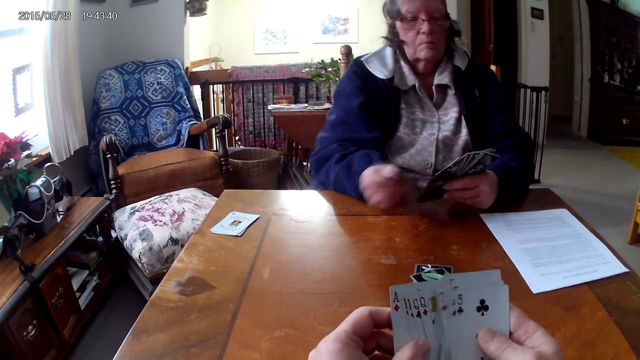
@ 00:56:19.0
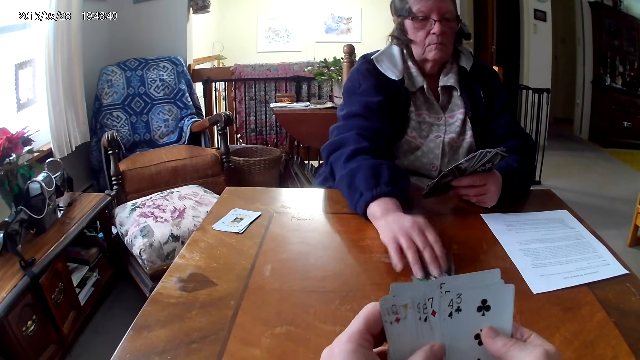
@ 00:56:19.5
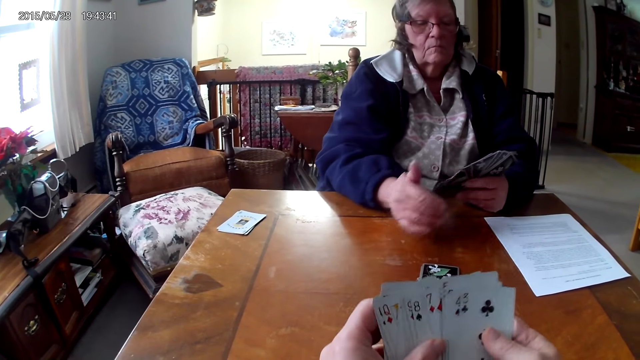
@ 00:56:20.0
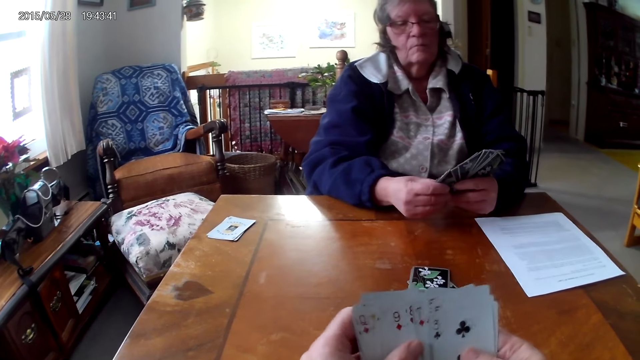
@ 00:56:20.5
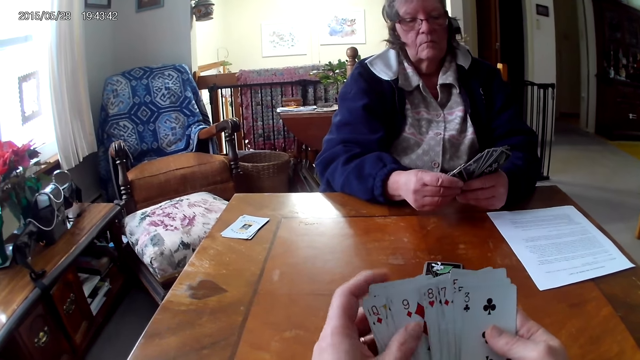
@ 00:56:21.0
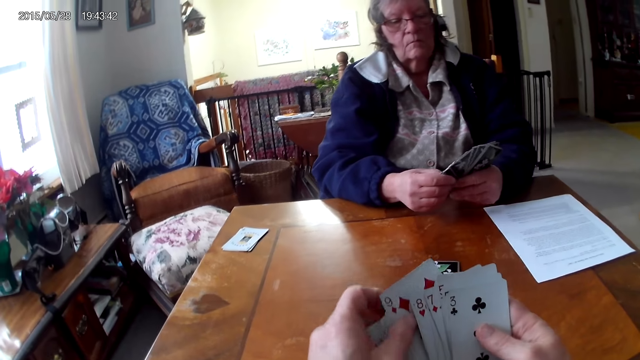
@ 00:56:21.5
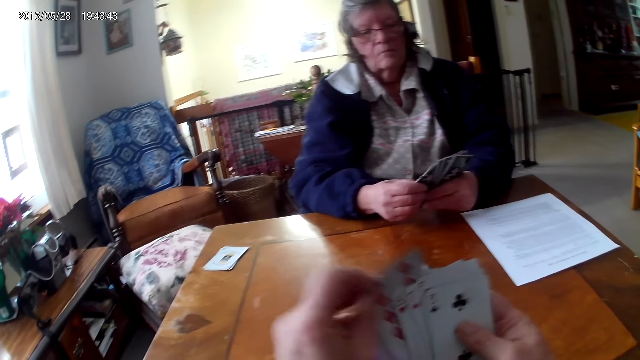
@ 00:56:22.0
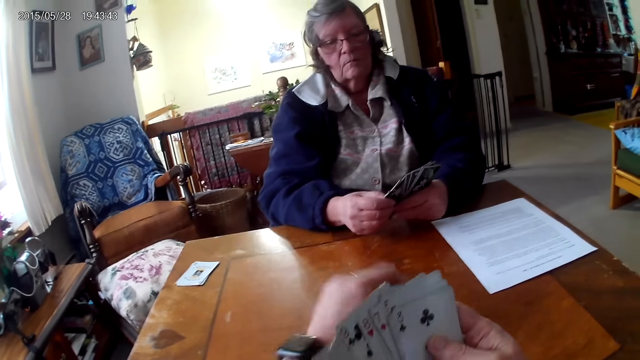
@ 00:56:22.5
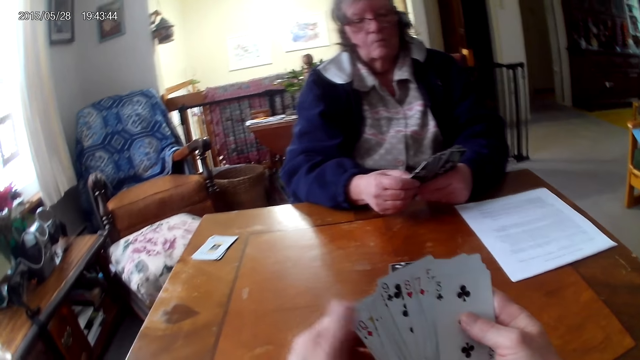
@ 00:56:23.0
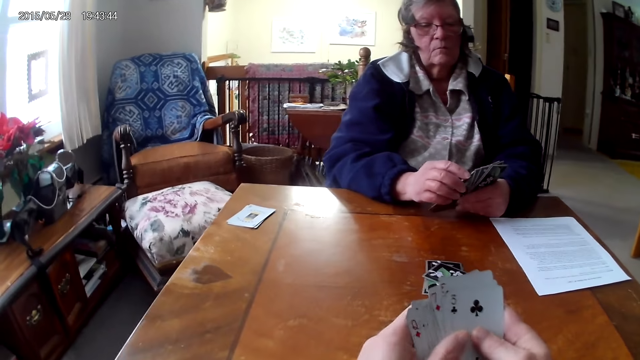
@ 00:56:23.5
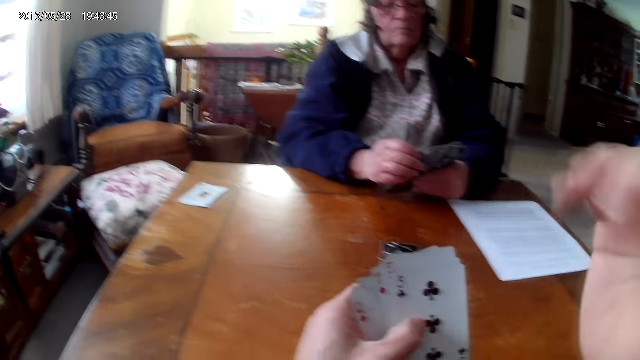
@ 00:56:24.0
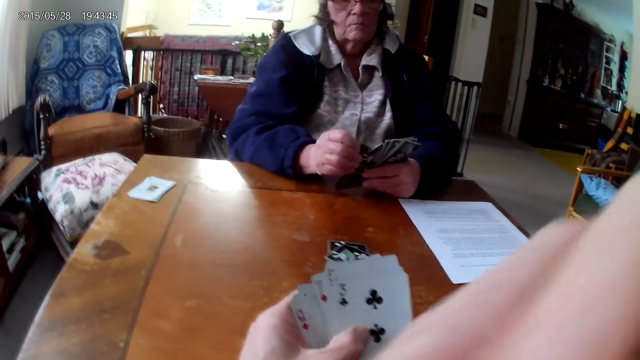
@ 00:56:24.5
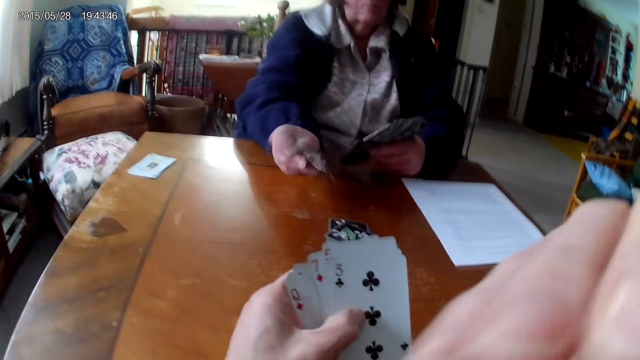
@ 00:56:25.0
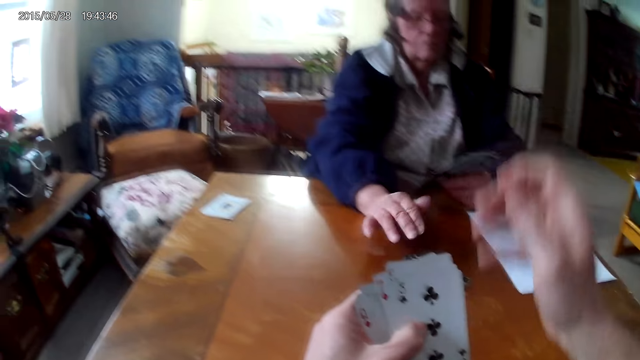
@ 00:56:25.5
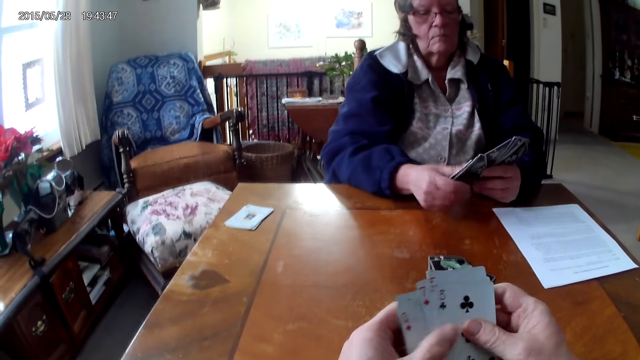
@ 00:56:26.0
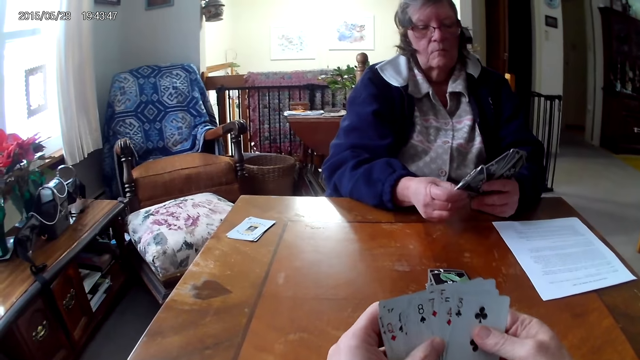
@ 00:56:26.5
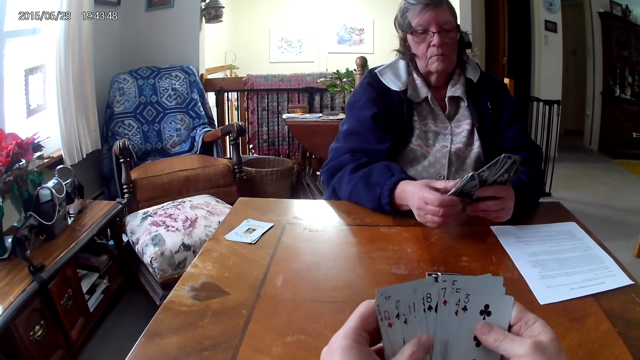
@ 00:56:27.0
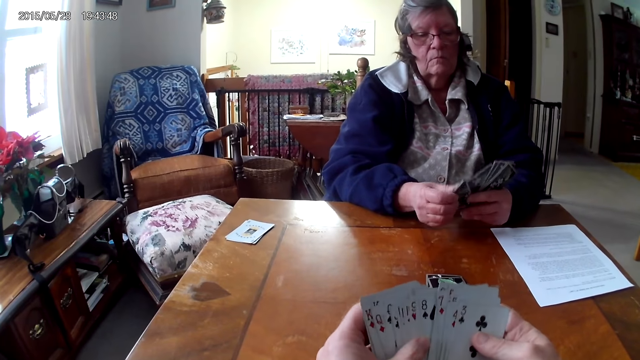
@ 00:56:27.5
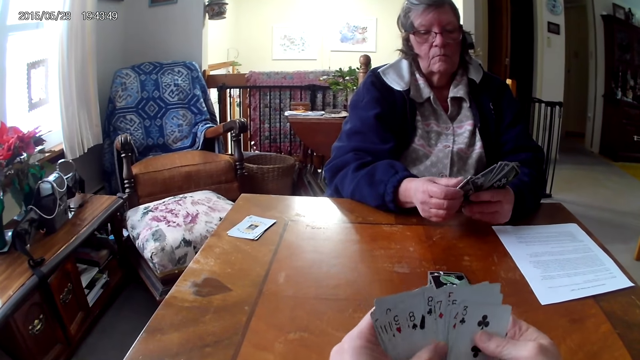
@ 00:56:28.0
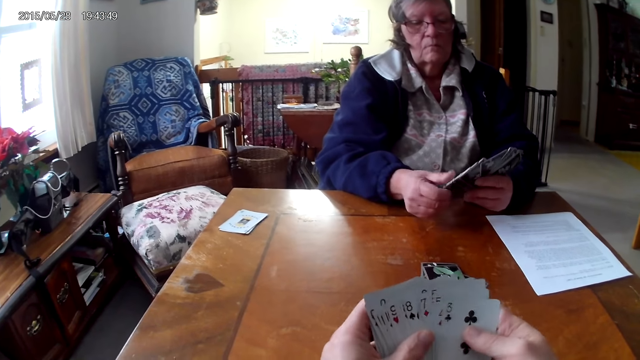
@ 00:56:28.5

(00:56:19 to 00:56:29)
A woman puts the card on the table. The camera wearer puts the card on the table. The woman puts the card on the table.

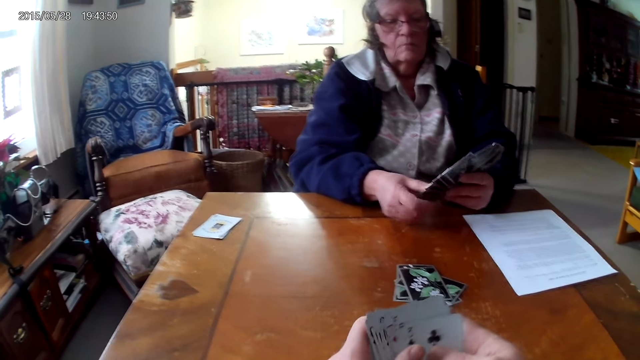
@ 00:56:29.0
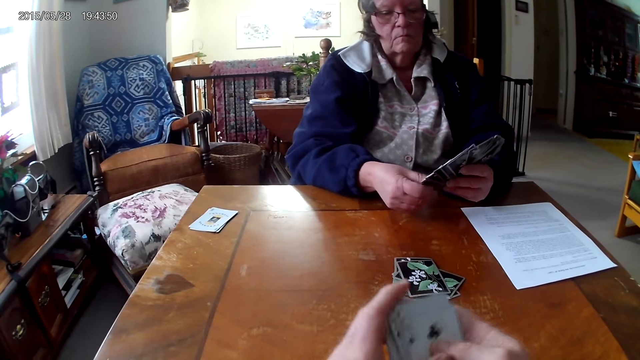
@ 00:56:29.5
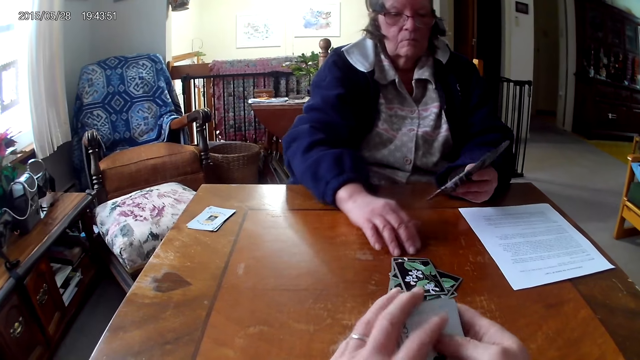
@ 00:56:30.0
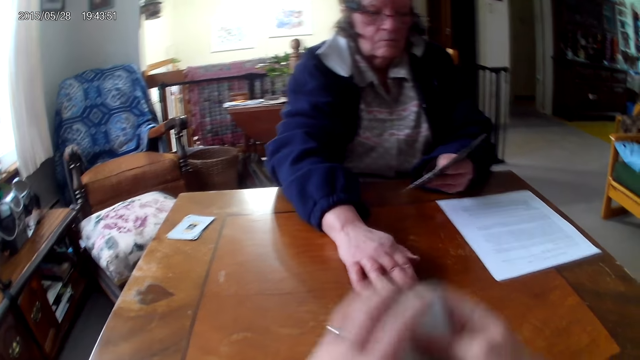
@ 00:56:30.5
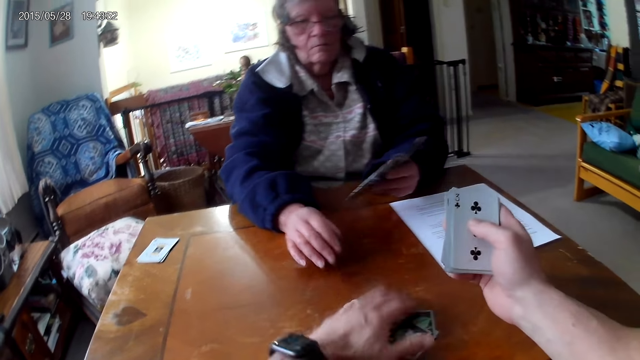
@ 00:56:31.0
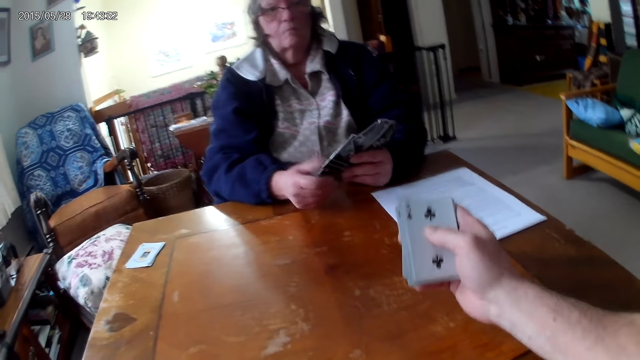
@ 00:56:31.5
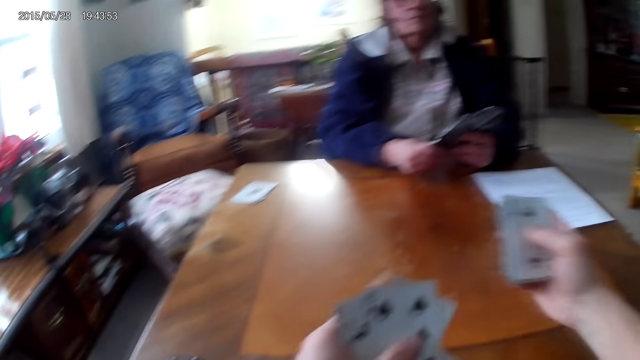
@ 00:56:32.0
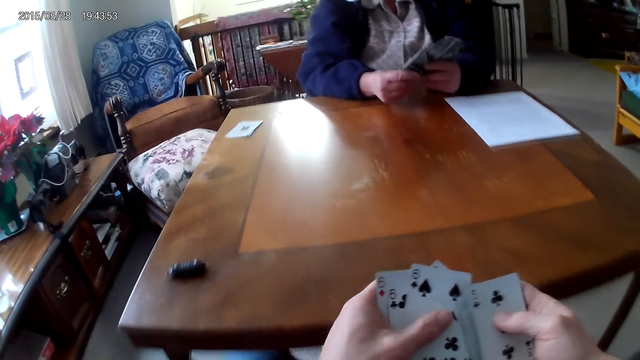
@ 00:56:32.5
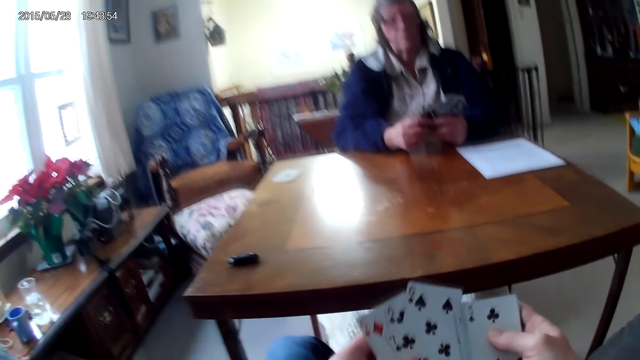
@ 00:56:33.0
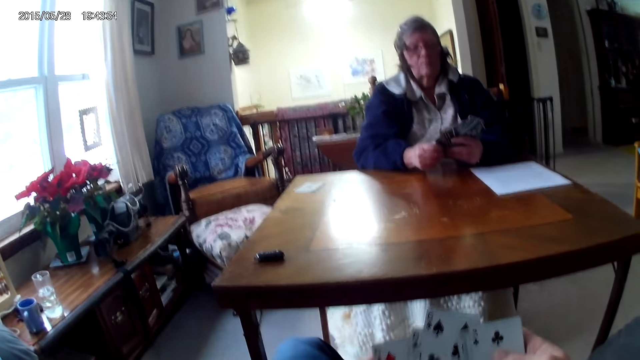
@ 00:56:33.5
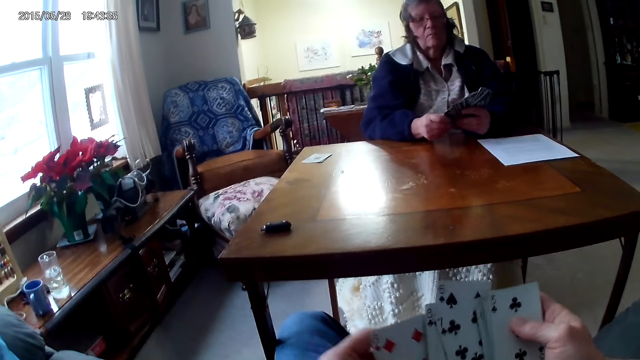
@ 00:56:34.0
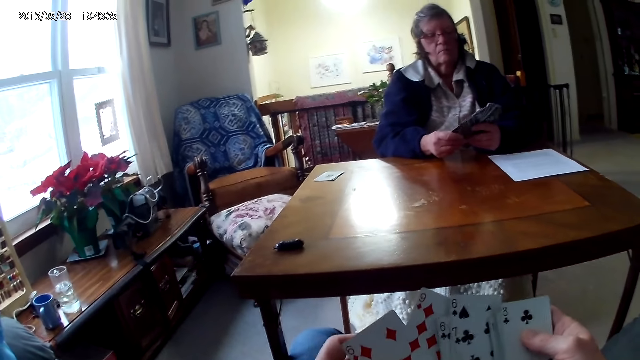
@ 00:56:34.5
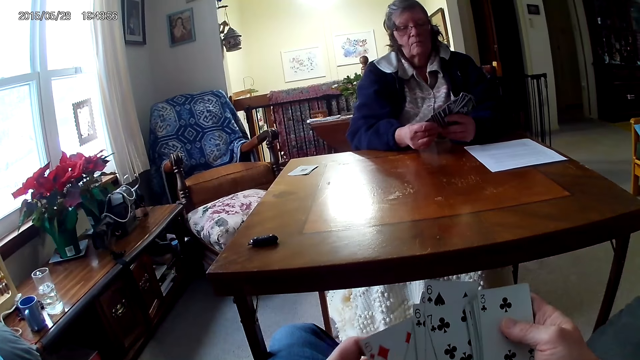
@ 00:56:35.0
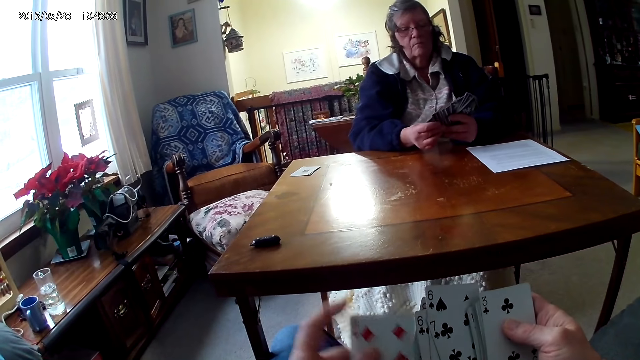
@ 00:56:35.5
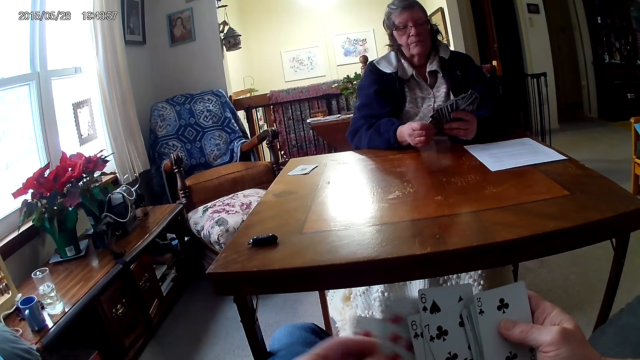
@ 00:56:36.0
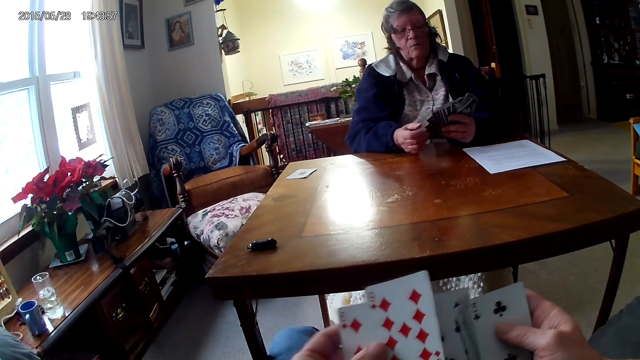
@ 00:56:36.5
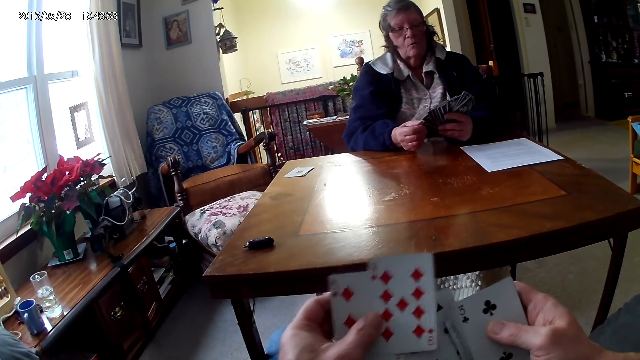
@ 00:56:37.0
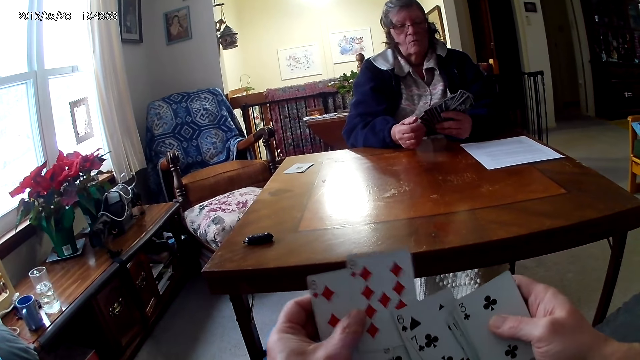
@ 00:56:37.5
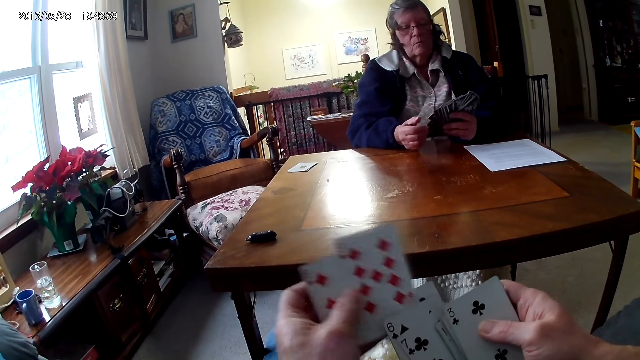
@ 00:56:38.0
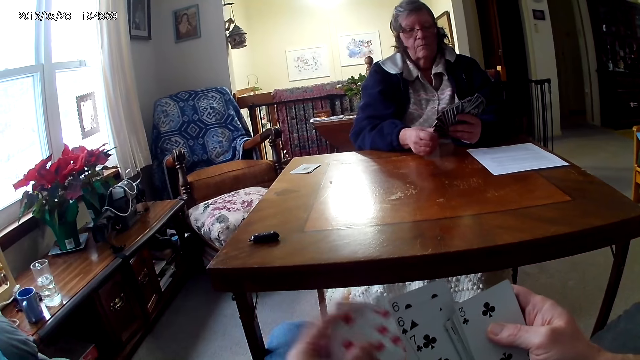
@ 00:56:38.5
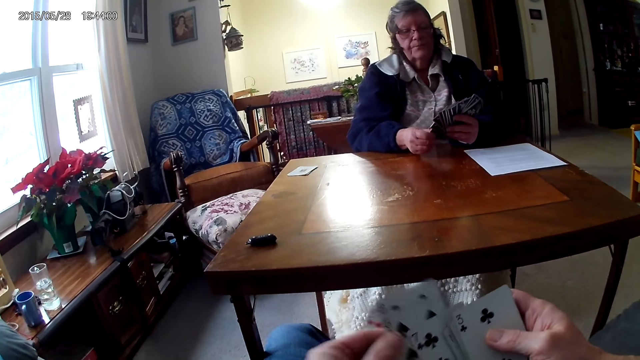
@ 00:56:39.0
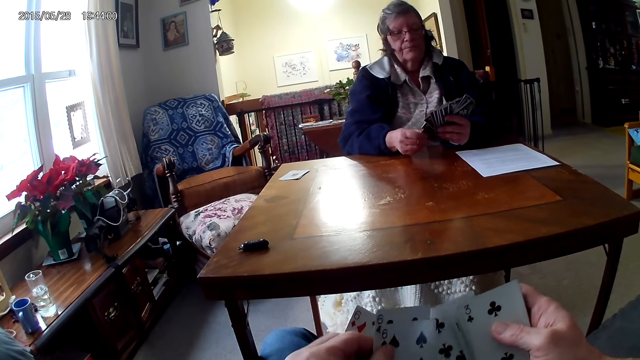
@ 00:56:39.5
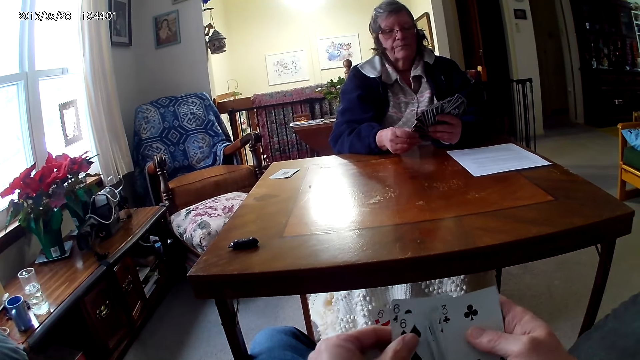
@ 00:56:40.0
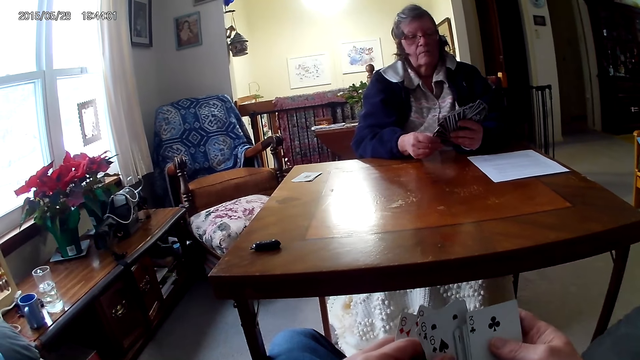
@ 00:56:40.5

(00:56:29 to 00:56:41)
A woman pushes the cards to the camera wearer. The camera wearer picks up the cards from the table. They arrange the cards.
